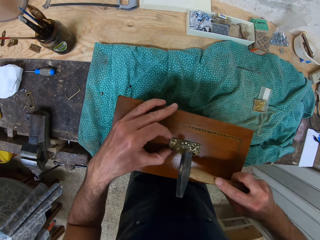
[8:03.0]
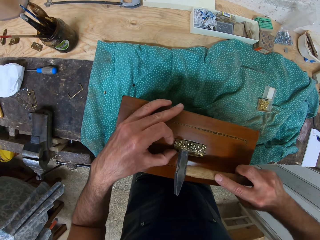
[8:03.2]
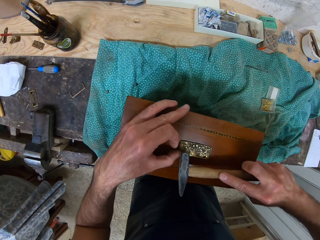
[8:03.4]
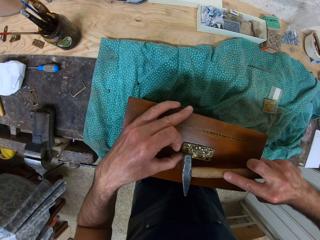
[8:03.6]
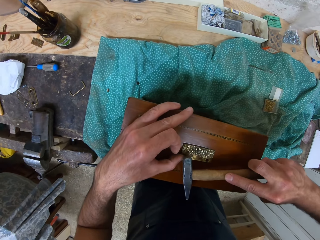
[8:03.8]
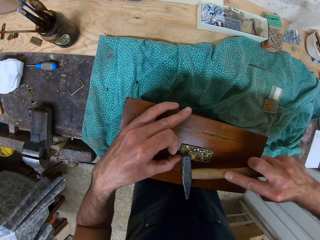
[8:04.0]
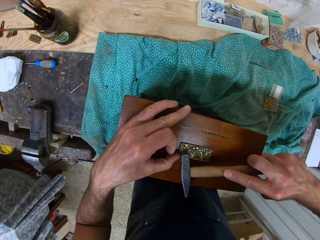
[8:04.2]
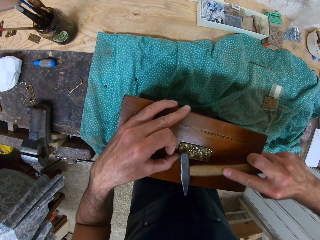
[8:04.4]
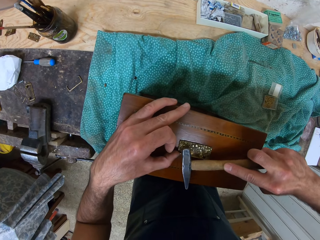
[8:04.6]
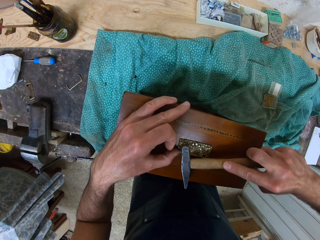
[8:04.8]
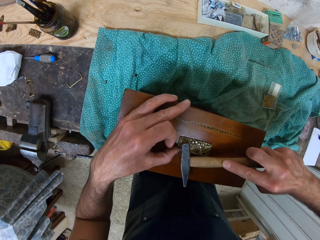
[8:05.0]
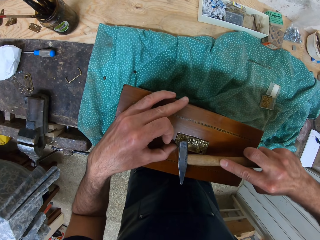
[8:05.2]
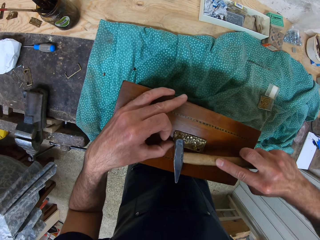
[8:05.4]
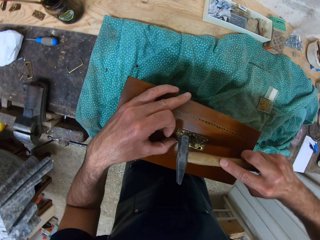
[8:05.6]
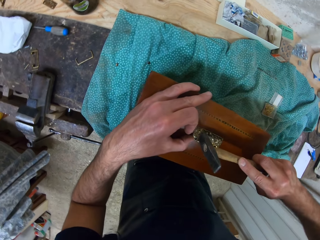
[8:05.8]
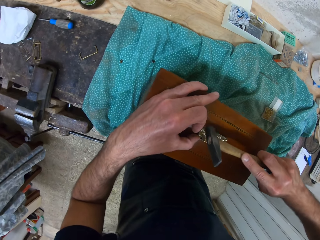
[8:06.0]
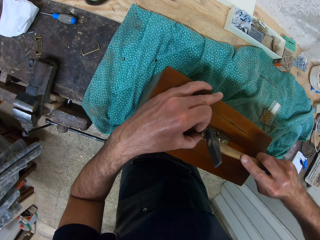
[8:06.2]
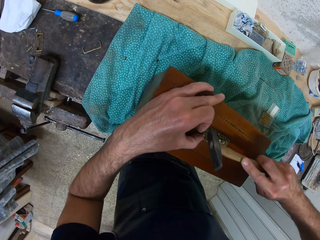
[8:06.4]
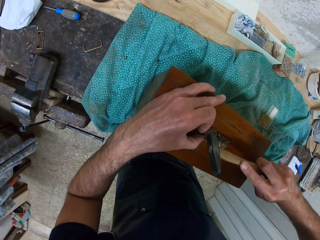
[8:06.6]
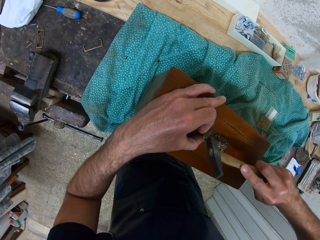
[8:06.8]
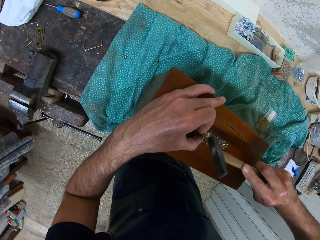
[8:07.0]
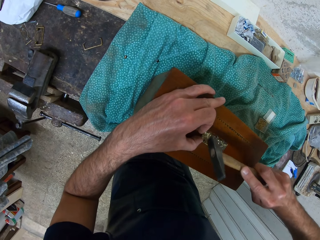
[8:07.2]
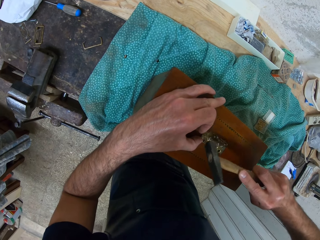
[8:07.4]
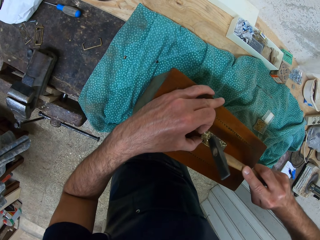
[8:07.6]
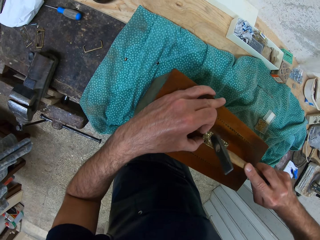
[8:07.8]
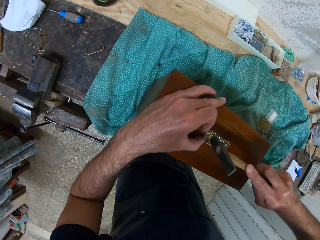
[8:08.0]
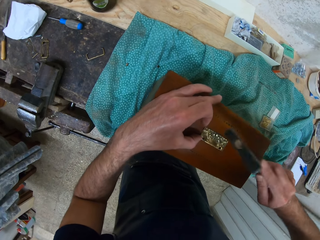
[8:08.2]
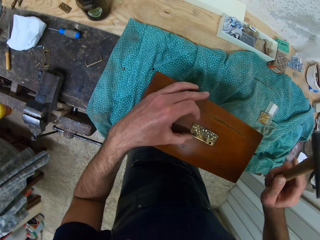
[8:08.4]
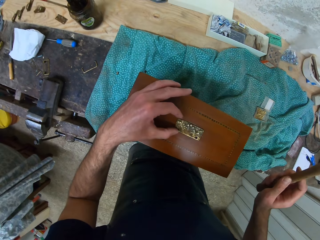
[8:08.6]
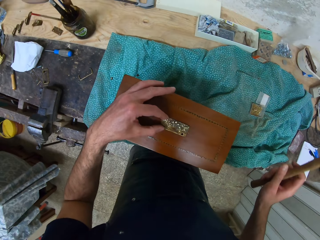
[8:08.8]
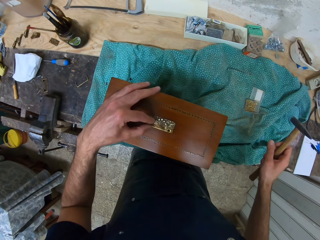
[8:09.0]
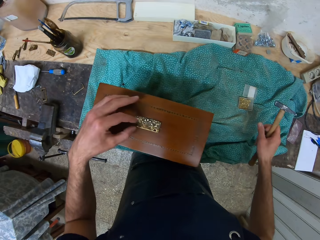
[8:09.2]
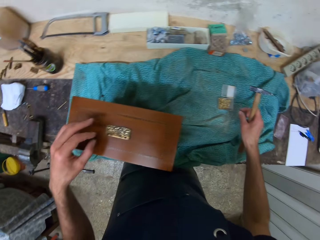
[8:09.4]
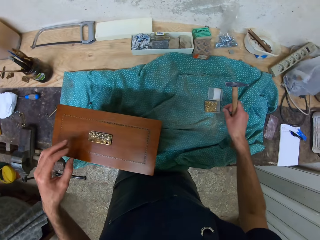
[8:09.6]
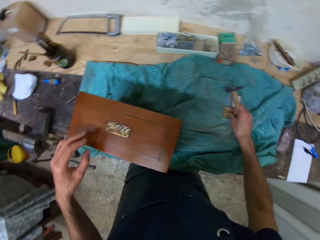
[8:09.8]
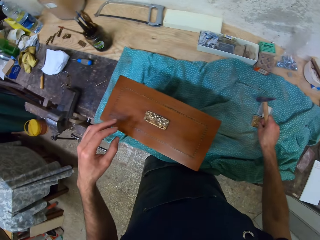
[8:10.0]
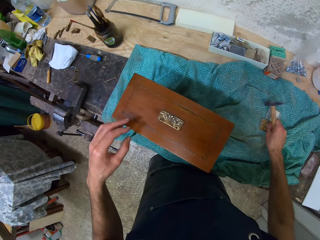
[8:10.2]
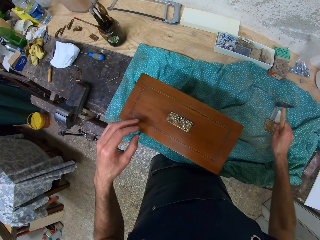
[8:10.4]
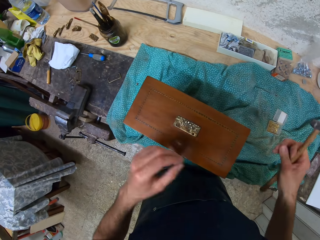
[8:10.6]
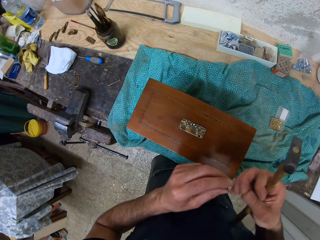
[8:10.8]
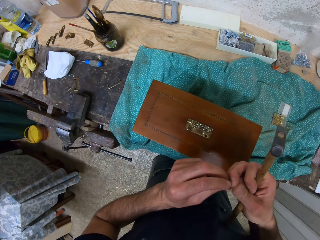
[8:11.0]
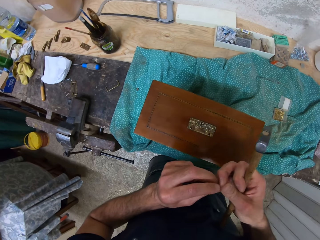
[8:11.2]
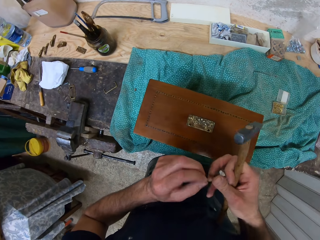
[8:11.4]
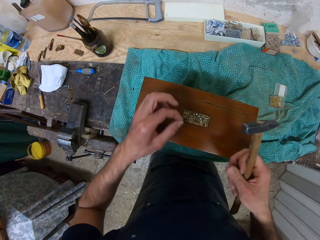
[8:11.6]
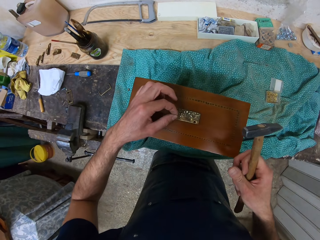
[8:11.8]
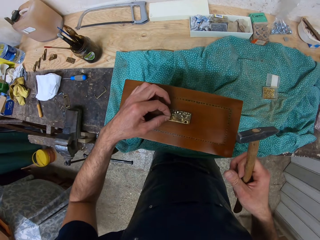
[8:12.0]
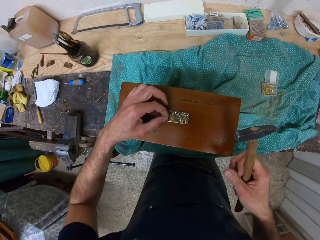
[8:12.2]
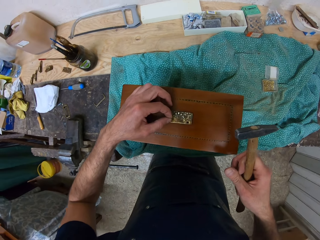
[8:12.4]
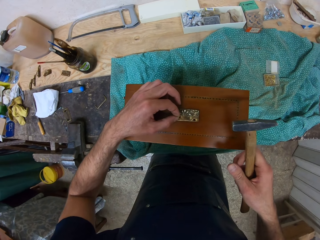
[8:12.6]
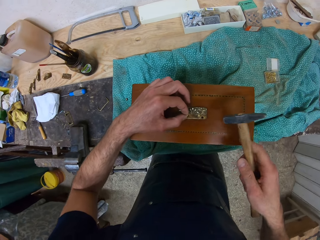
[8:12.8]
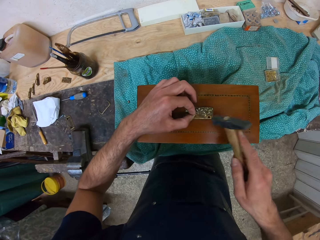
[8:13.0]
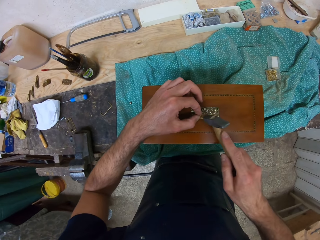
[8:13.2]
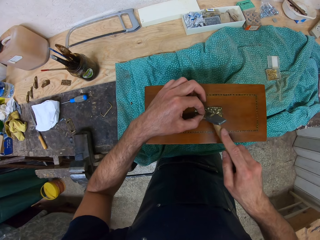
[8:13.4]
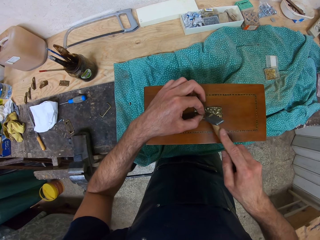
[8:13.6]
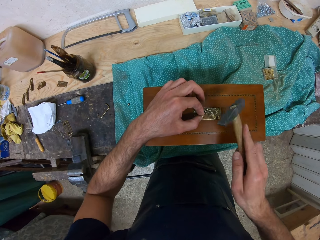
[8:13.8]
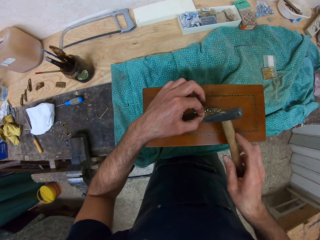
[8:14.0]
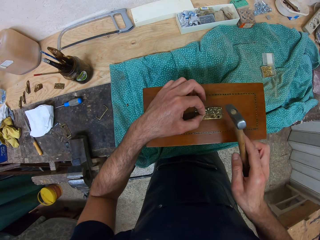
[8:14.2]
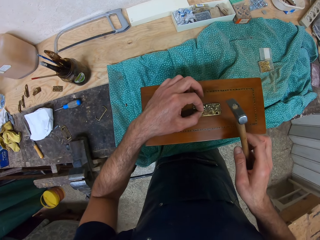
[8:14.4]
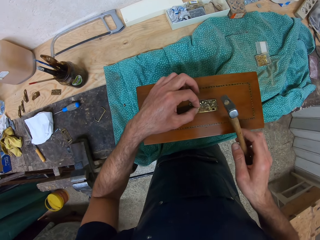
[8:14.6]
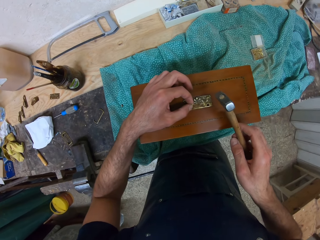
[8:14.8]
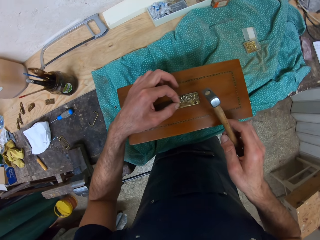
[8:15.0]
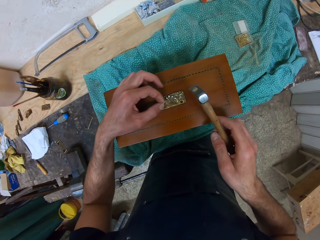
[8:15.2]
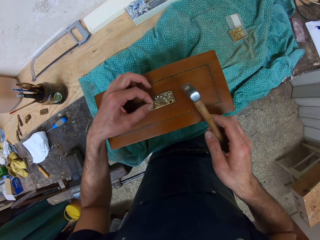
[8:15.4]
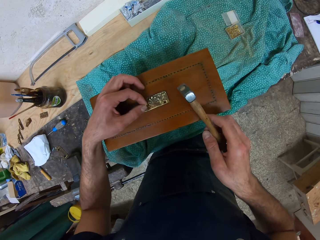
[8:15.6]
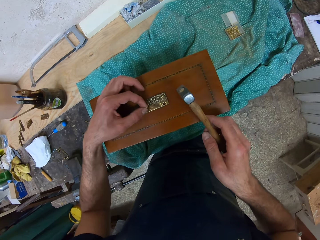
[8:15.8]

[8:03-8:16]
The camera wearer tilts the hammer. He hammers the nail. He holds the hammer. He picks up another nail with his right hand. He passes the nail to his left hand. He holds the nail. He fits the nail on a metal sticker. He hammers the nail. He turns the nail.

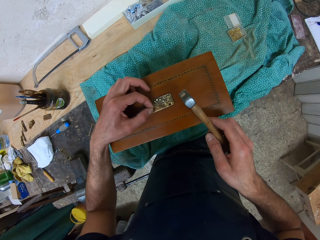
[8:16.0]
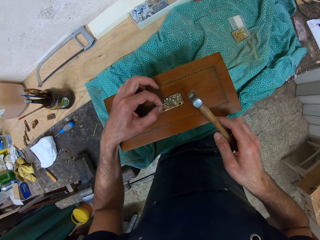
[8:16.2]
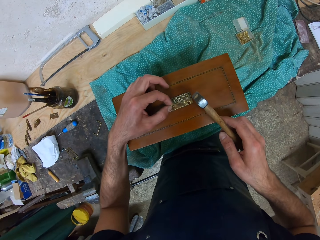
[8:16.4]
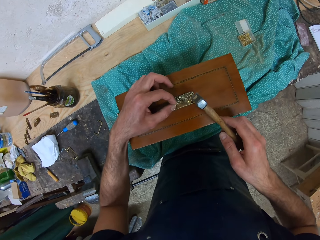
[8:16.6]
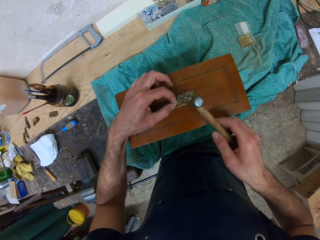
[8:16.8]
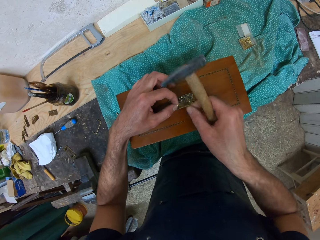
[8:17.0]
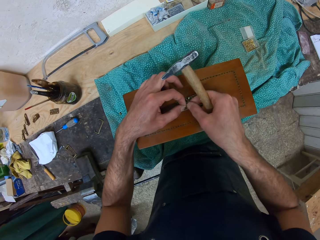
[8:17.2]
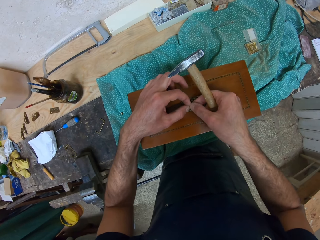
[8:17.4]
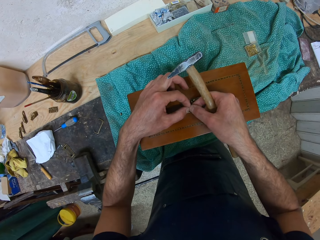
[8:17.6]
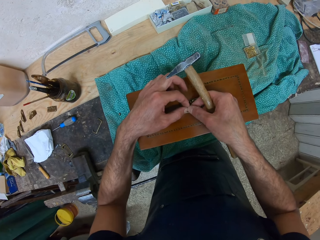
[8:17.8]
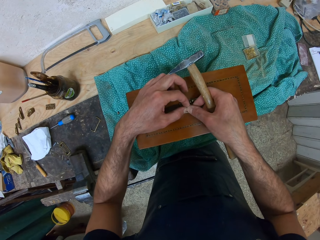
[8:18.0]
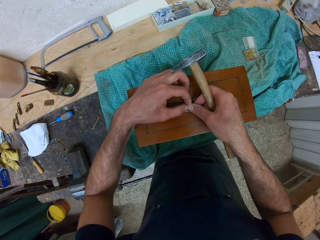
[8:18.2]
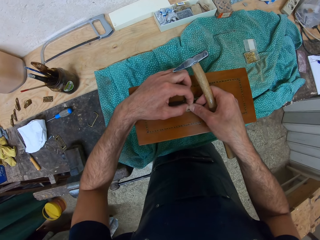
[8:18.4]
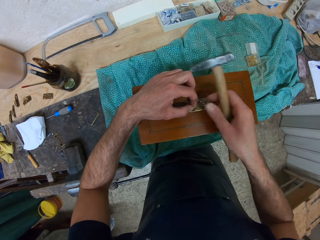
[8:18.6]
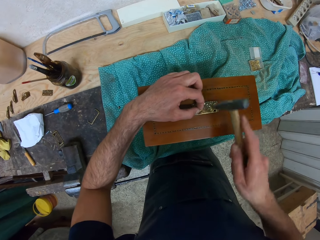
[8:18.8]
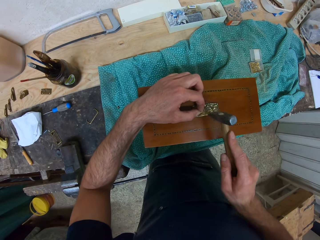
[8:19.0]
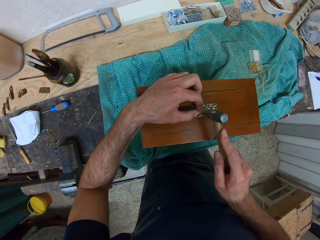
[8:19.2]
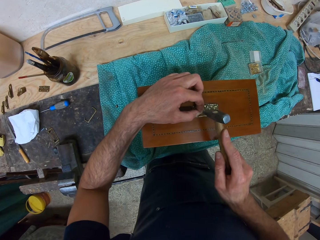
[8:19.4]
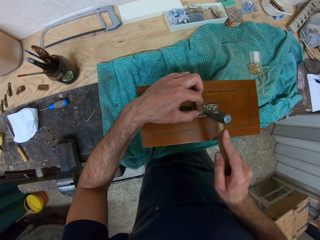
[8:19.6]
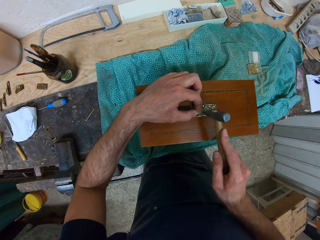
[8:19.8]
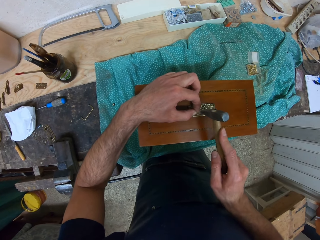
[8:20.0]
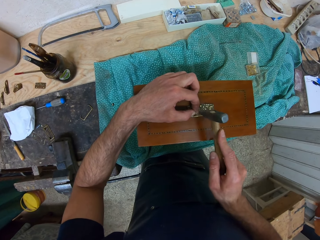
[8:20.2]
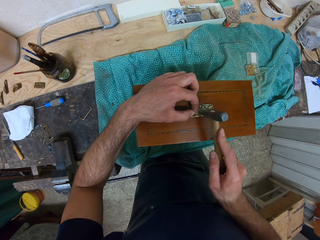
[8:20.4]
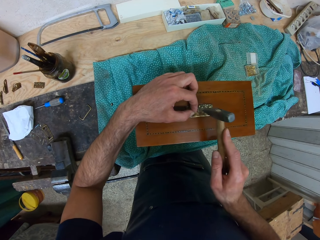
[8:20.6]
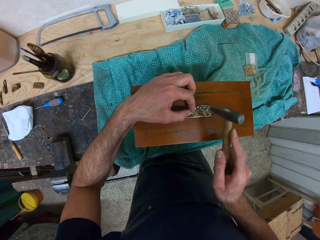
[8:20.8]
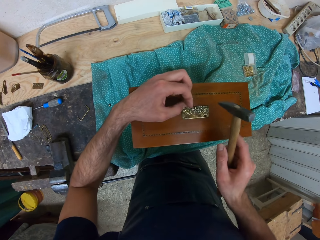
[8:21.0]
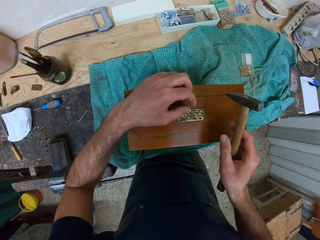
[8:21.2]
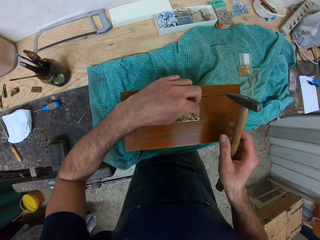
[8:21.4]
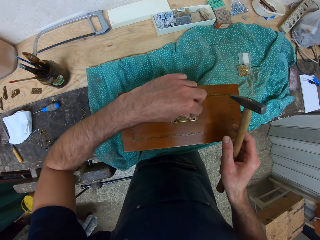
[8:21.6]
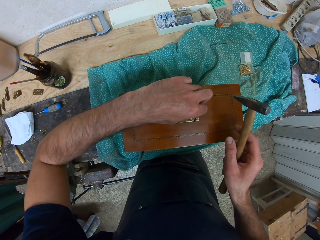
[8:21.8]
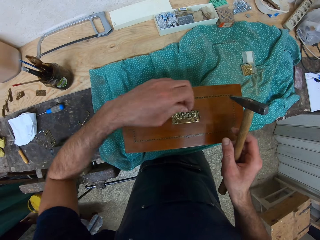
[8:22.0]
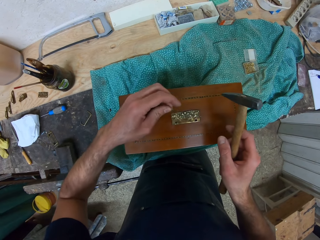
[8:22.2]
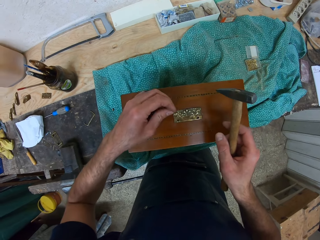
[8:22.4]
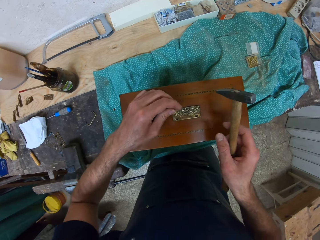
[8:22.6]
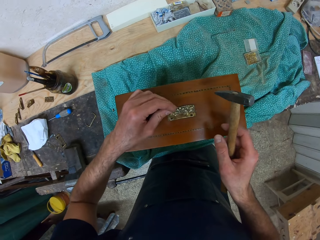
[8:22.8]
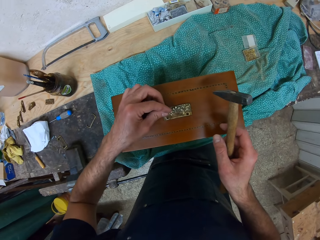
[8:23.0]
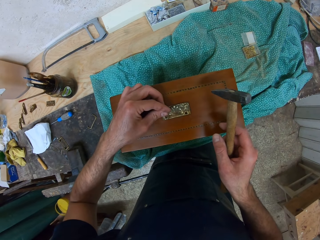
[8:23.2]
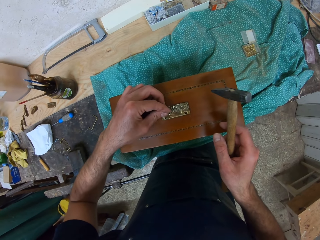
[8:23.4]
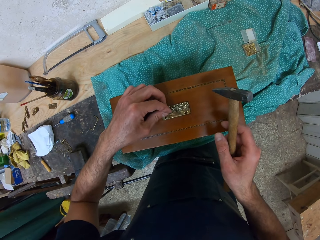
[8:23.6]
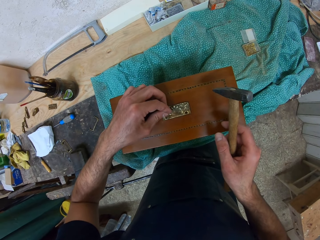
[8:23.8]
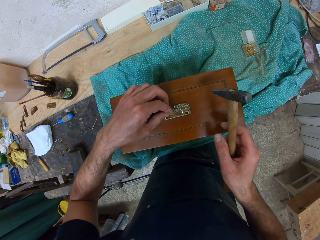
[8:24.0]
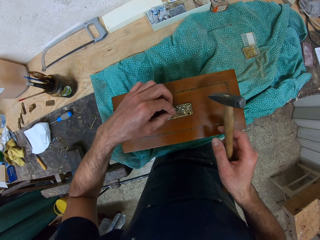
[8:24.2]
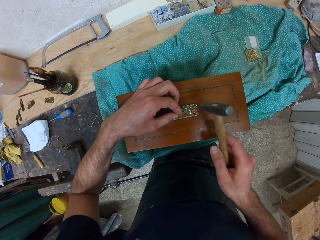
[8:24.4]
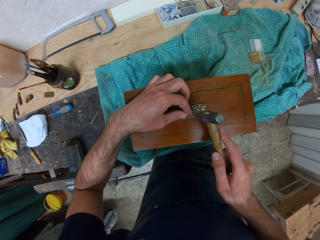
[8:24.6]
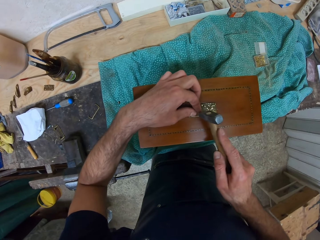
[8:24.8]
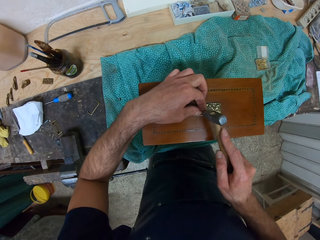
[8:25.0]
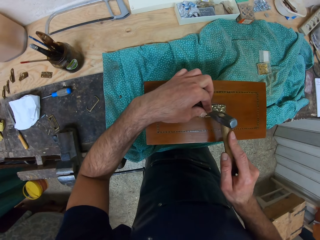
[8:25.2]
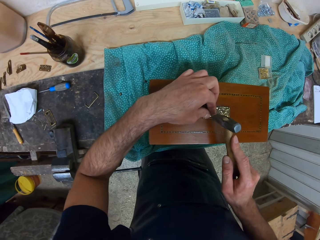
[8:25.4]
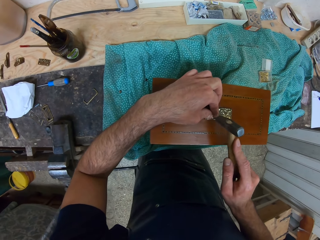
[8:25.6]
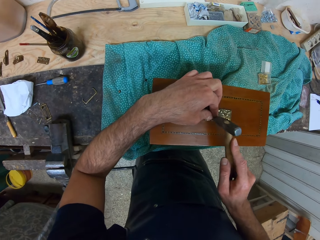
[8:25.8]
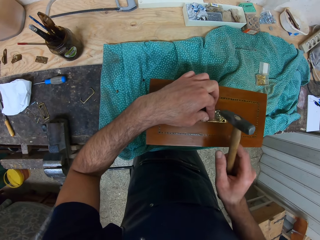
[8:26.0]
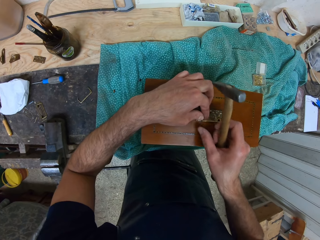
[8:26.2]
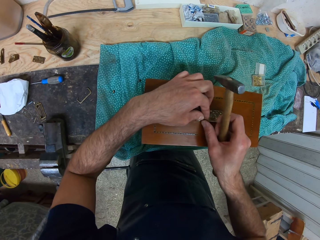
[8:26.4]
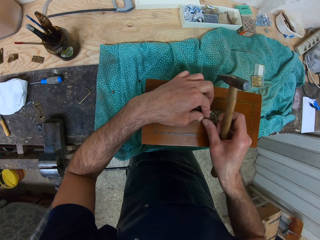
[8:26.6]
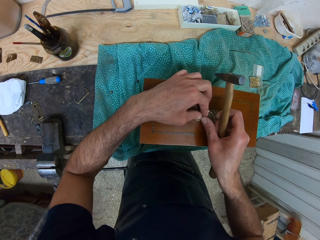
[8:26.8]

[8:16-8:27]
The camera wearer fits the nail on a metal sticker. They adjust the nail with both hands. They hold the nail. They hammer the nail into the wooden box. They pick a nail. They fit the nail on the metal sticker. They hammer the nail. They adjust the nail with both hands.
